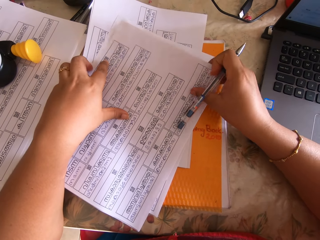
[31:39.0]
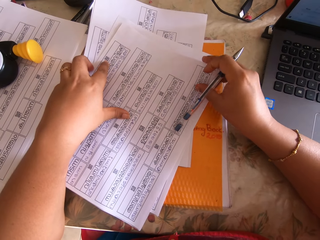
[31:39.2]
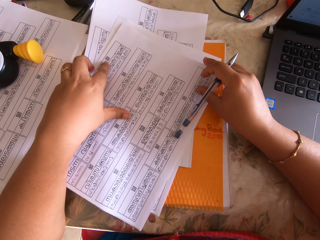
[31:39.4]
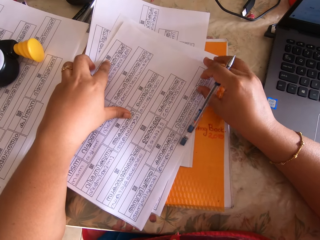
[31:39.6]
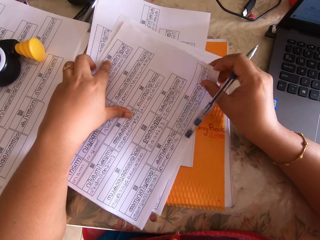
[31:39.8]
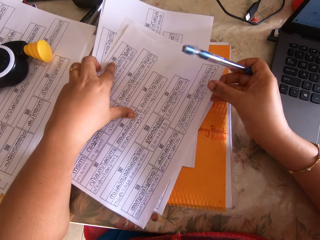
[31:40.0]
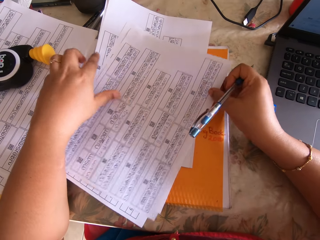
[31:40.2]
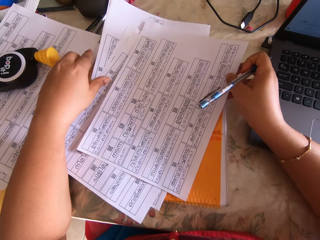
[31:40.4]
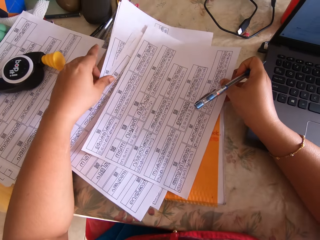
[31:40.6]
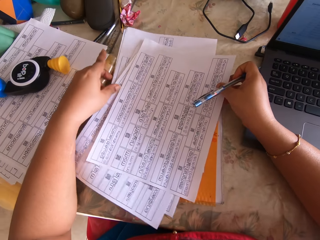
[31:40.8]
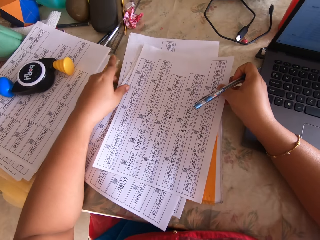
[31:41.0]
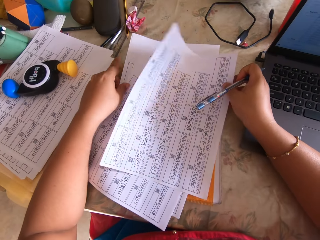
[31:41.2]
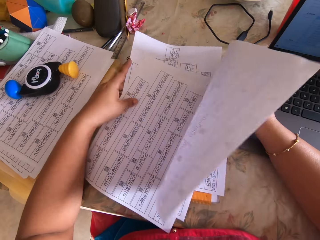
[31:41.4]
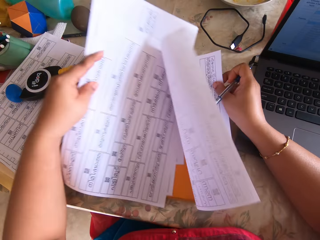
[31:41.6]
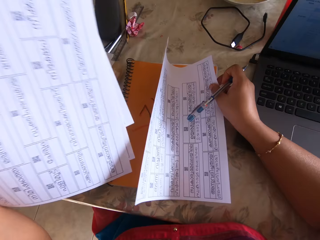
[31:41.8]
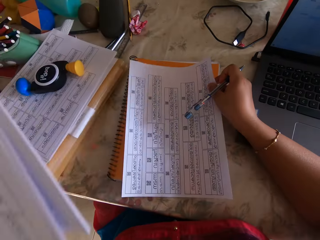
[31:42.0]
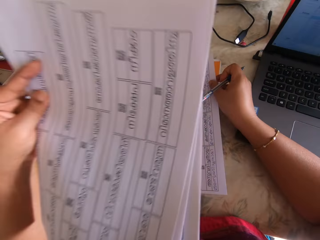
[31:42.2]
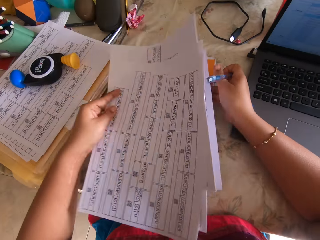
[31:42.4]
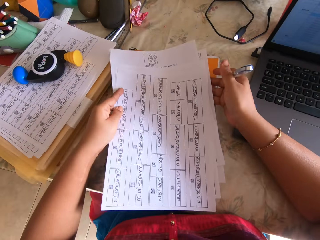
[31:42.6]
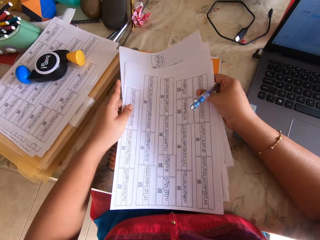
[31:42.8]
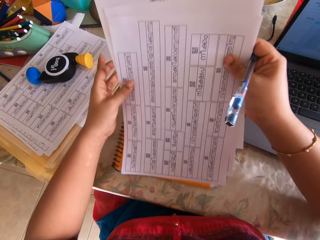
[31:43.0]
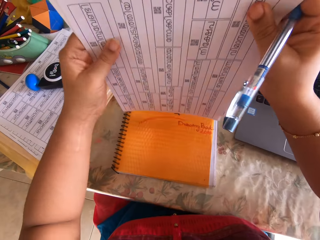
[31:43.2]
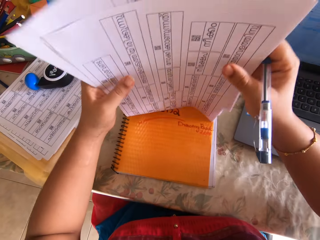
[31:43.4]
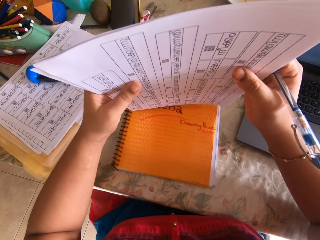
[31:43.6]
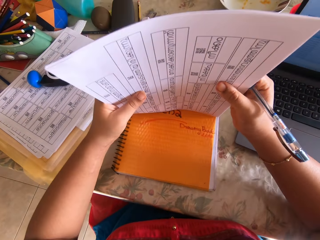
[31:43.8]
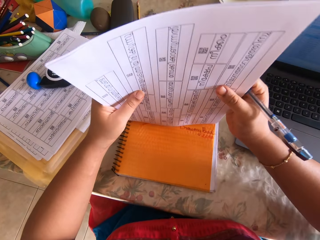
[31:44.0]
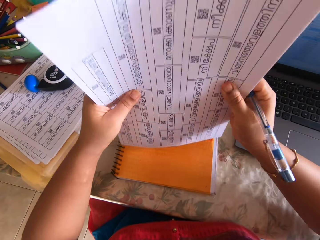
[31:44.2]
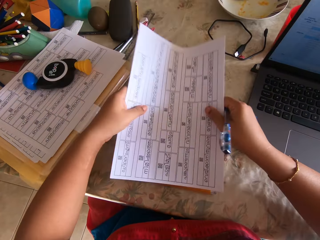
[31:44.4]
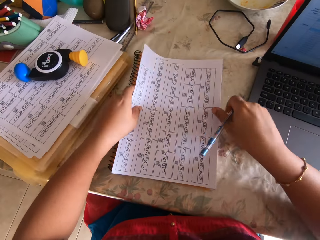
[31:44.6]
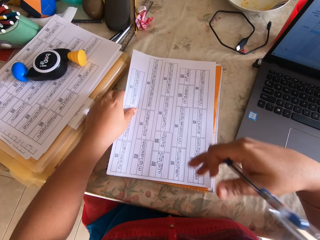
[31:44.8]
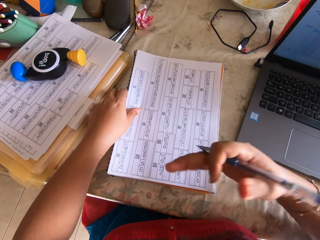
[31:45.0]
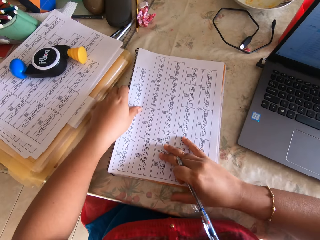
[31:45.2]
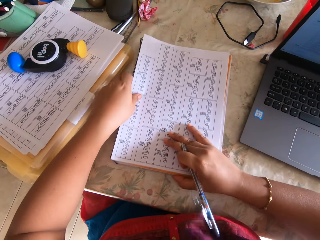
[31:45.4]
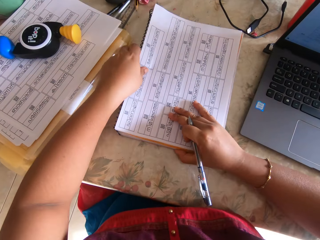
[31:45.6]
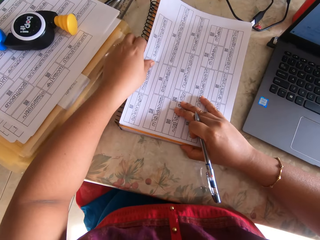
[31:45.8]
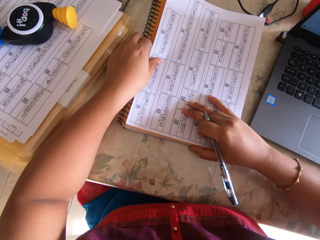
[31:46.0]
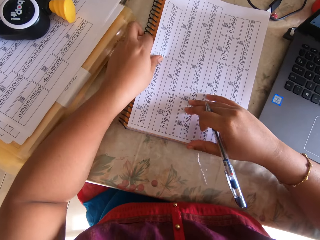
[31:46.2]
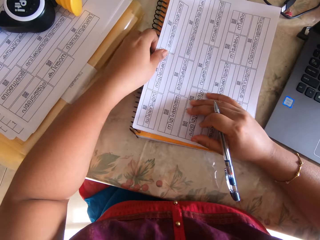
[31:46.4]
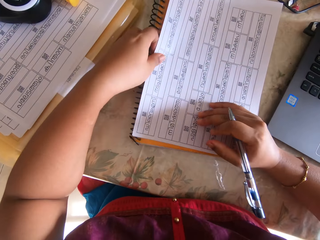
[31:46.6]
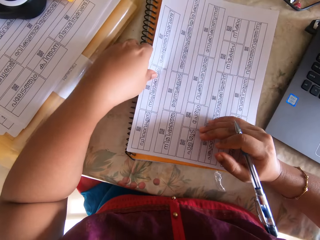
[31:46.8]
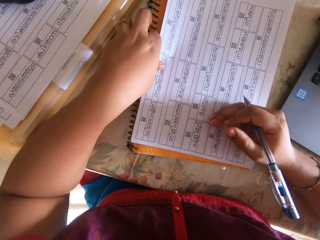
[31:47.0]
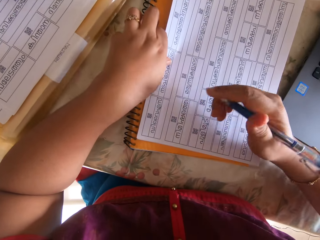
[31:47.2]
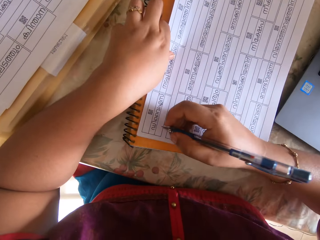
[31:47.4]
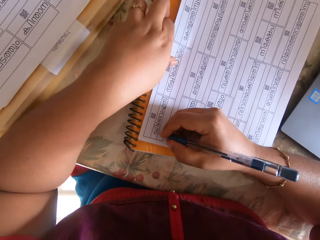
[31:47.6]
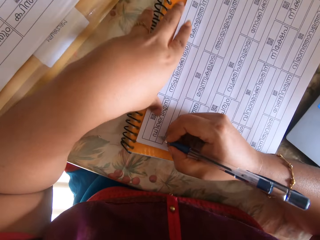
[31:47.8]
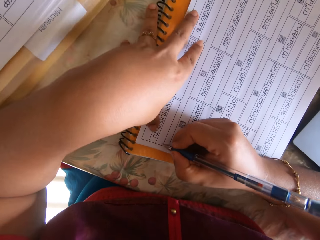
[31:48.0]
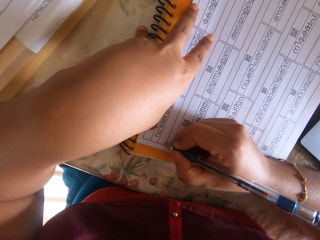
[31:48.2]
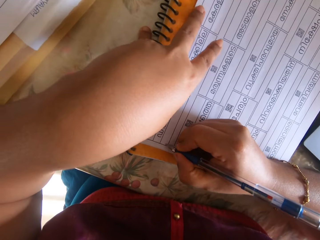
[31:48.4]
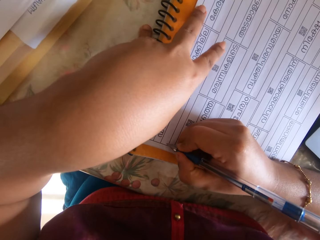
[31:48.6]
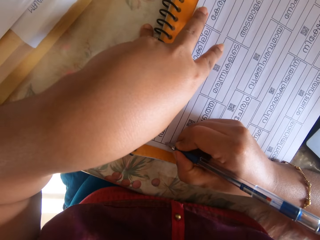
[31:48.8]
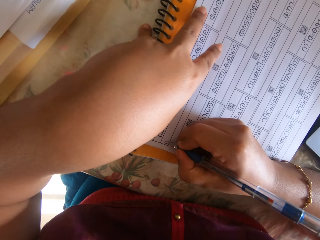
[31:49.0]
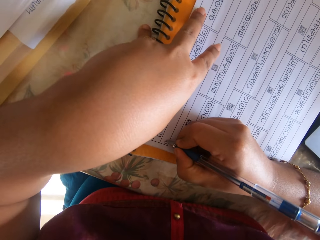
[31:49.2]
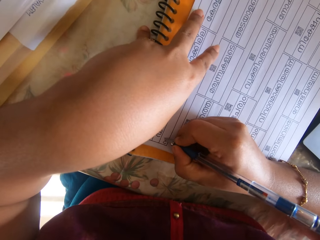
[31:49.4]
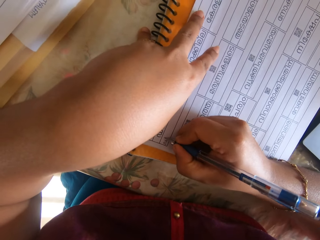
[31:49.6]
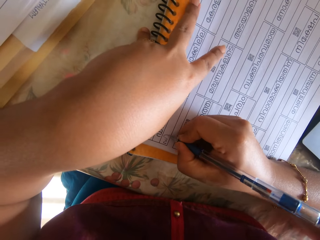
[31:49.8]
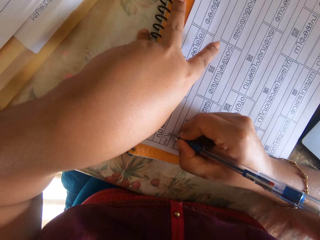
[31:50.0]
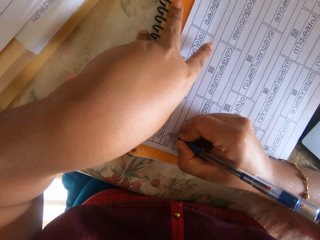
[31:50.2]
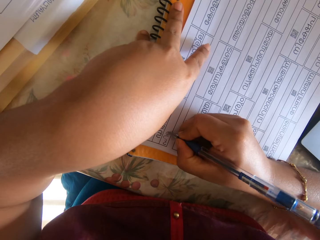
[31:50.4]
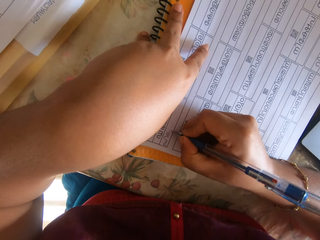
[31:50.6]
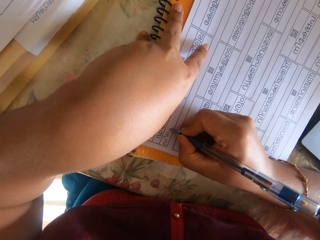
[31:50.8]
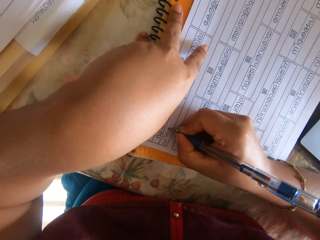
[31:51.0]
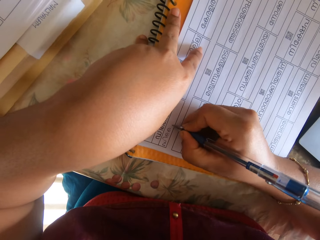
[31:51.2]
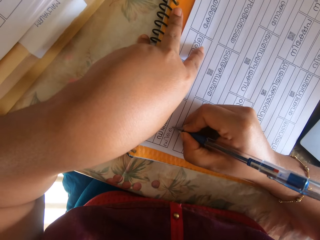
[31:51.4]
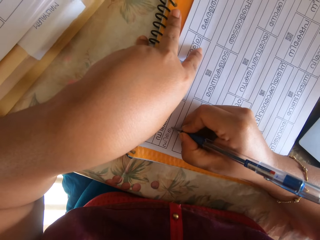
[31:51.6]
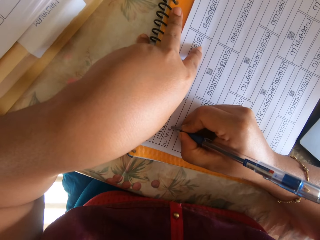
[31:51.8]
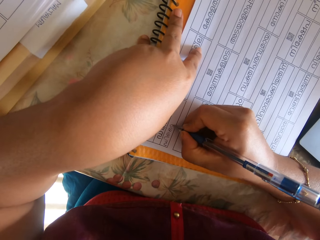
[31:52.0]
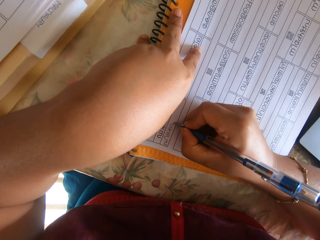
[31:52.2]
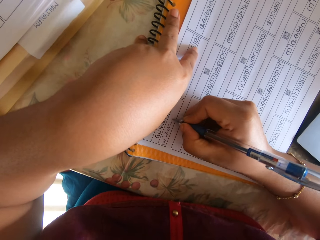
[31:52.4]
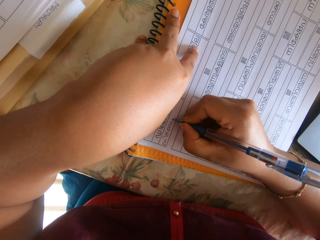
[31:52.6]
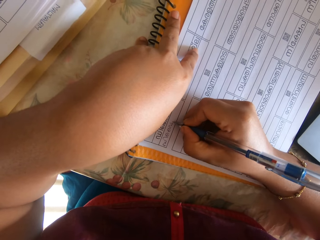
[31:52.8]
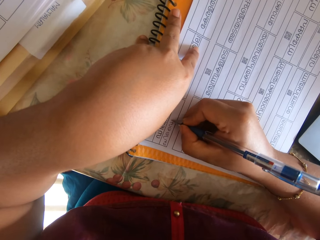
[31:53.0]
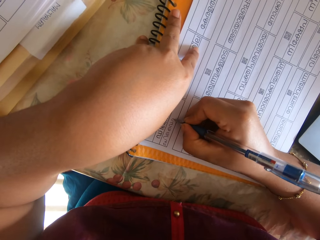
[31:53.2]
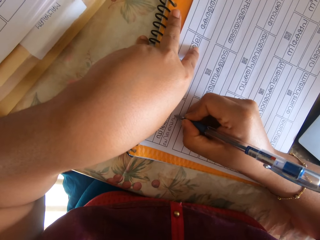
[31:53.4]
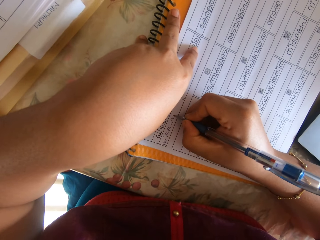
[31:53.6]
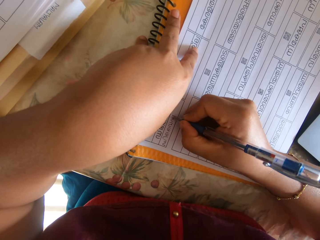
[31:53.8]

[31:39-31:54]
The camera wearer picks up the paper sheet with her right hand. She places the paper sheet on a notebook. She places a pack of paper sheets on the paper sheet. She arranges the paper sheet with her hands. She hits the papers on a book. She places the pack of paper sheets on the notebook. She writes on the paper sheet with the pen in her right hand.

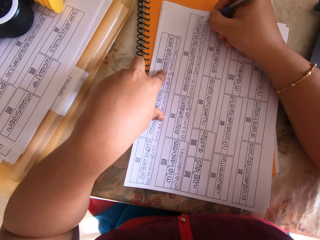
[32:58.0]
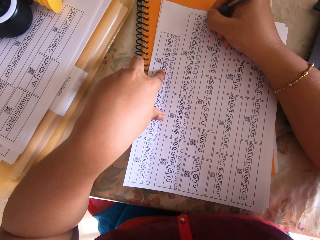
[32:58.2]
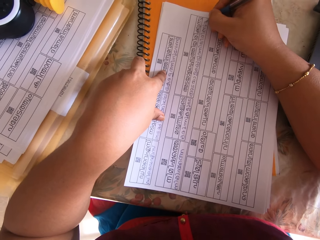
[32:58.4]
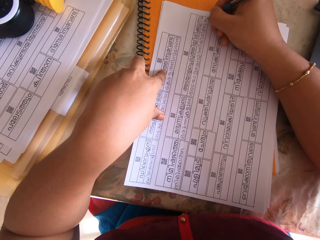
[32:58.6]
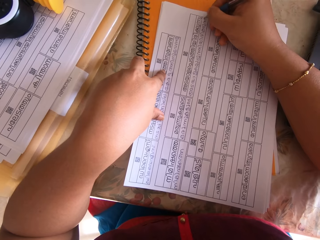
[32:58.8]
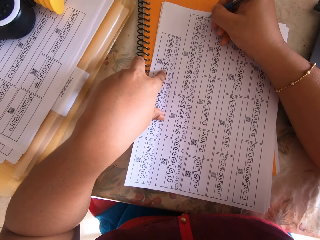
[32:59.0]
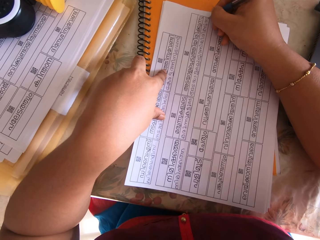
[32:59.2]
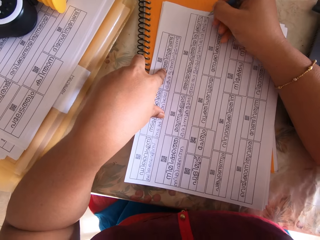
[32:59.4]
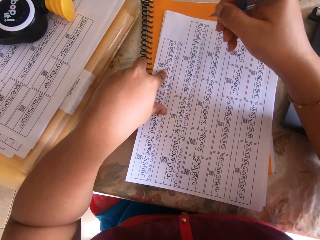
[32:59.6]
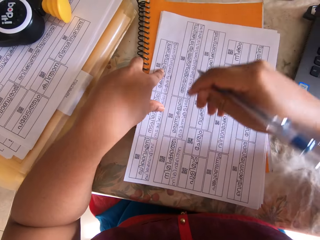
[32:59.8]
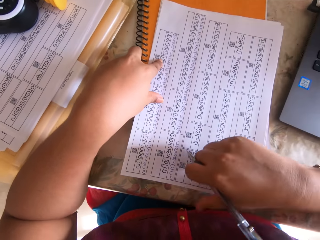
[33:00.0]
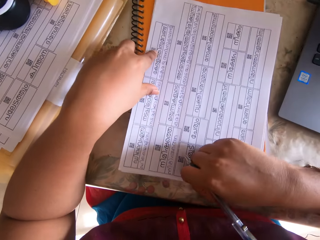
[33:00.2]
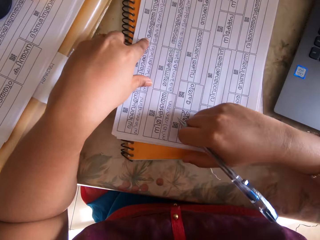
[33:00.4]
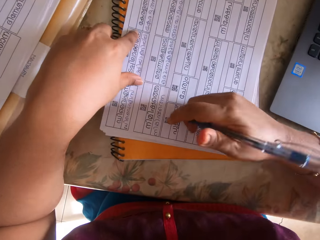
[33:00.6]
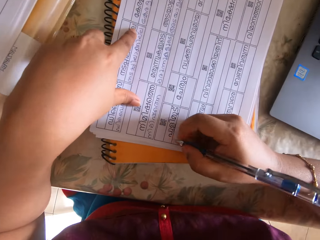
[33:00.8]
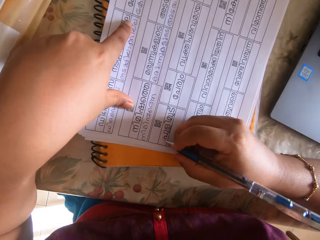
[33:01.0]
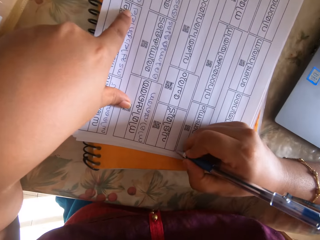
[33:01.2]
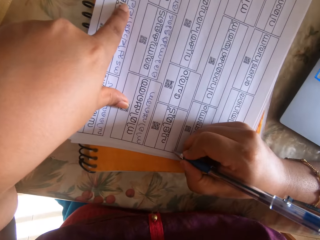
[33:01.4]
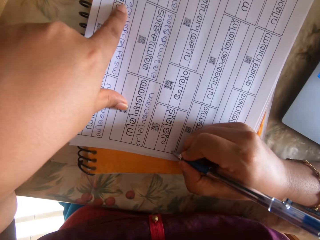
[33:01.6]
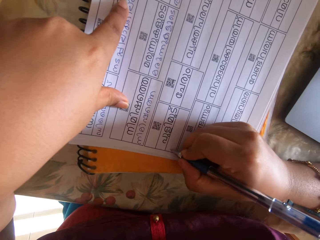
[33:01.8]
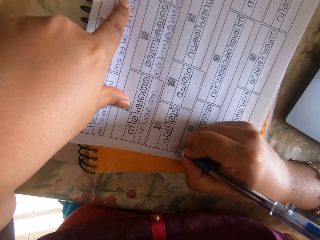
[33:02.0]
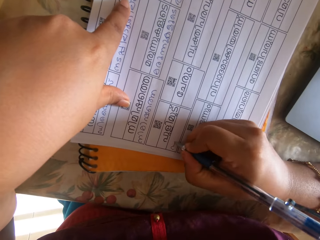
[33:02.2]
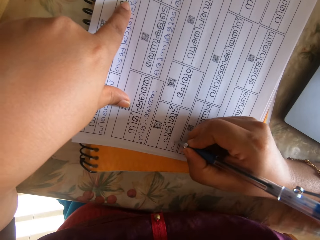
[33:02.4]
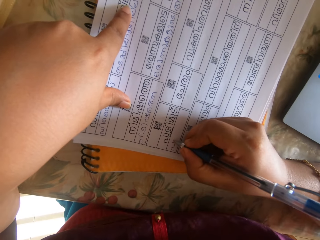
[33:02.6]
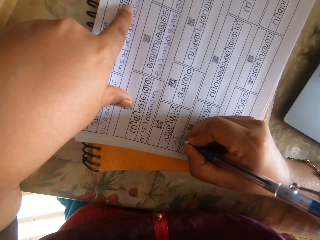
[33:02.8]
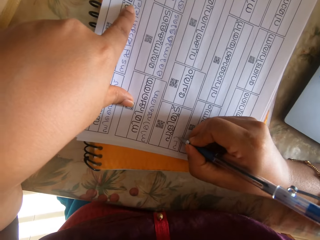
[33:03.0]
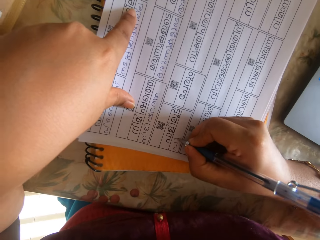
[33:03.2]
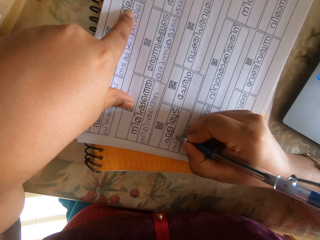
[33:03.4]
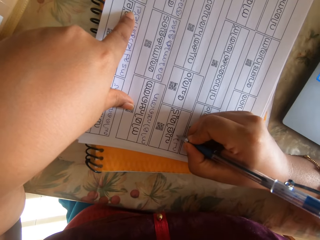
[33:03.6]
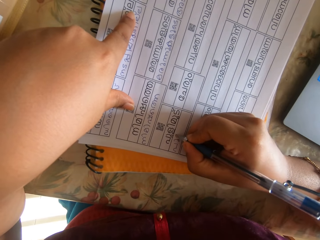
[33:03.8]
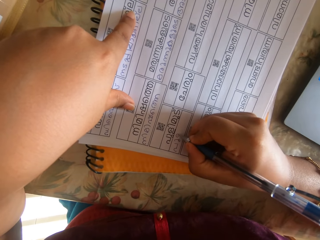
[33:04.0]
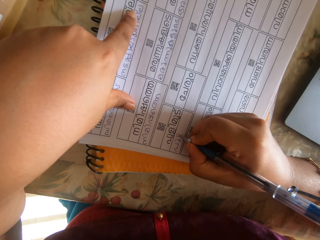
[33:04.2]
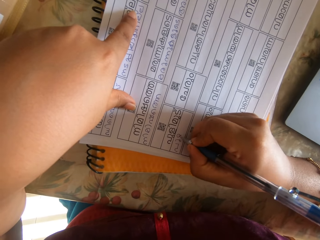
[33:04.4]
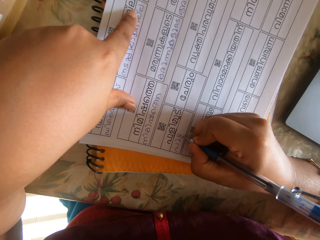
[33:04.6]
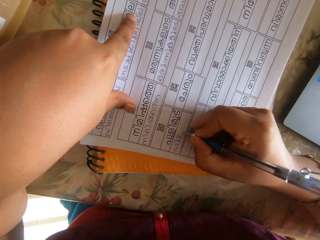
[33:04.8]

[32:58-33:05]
The camera wearer adjusts a paper.
